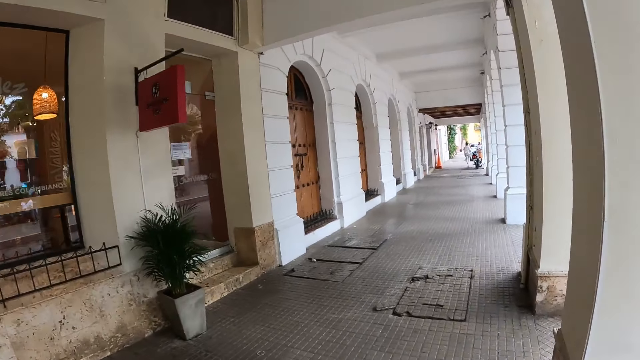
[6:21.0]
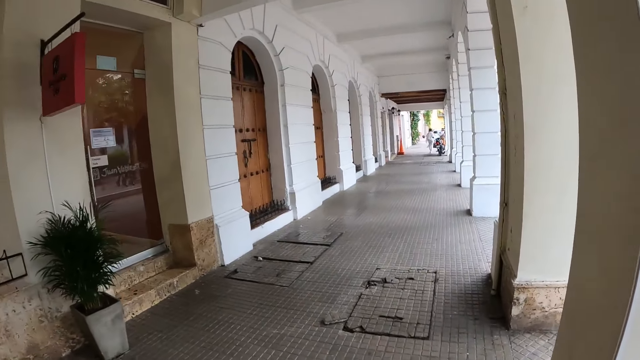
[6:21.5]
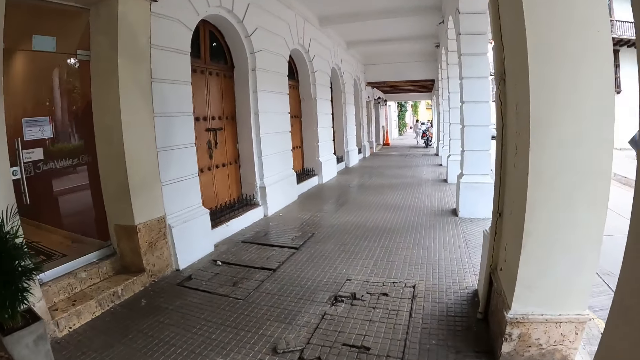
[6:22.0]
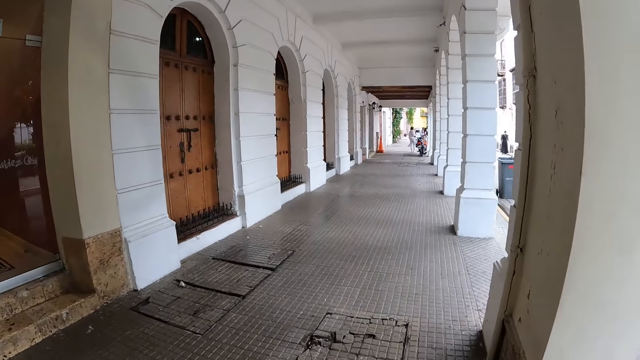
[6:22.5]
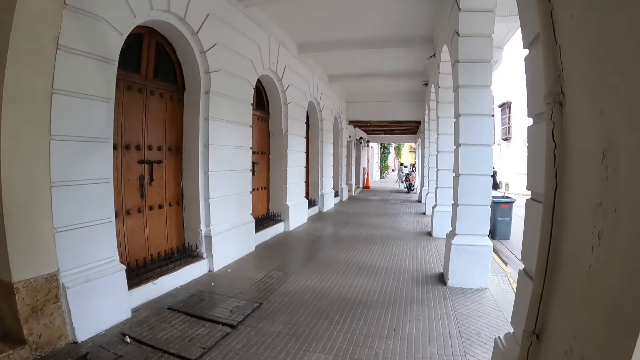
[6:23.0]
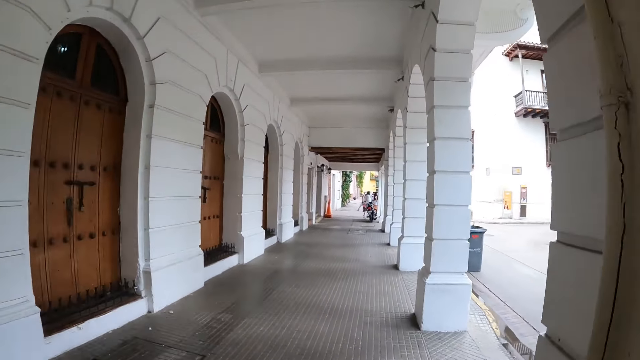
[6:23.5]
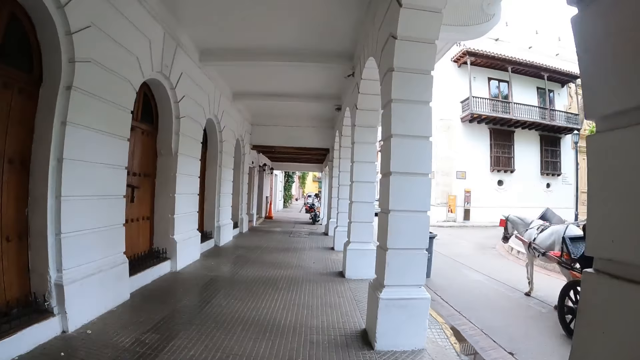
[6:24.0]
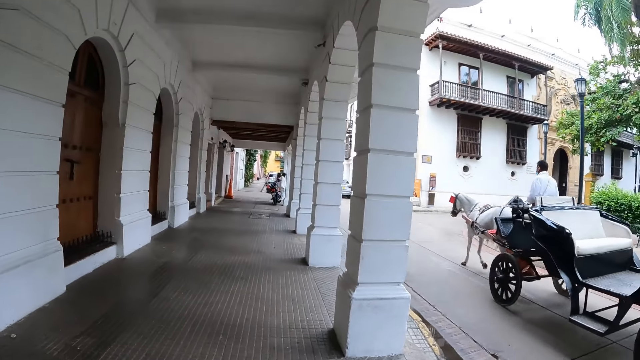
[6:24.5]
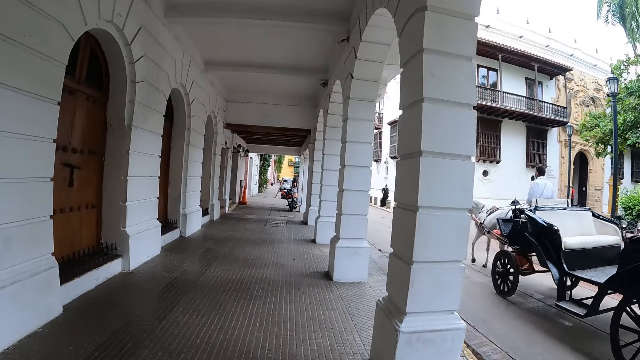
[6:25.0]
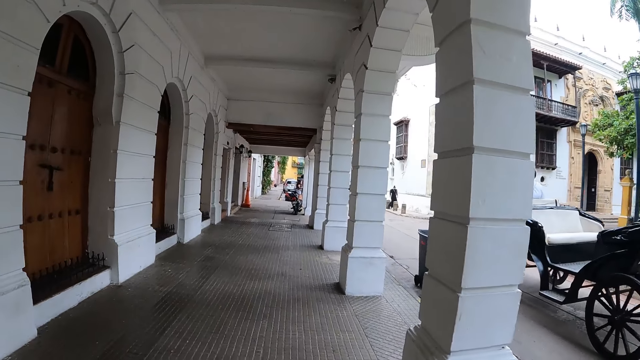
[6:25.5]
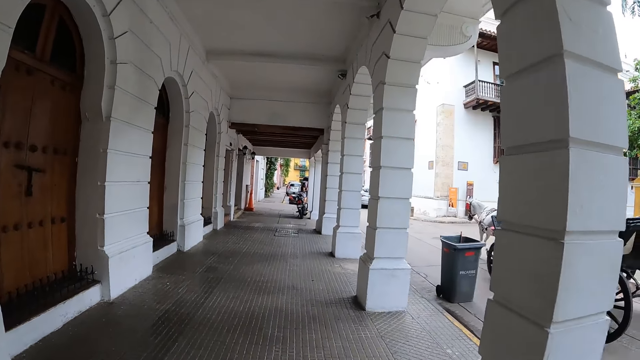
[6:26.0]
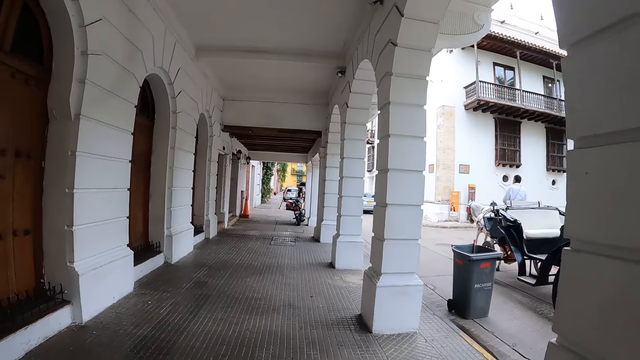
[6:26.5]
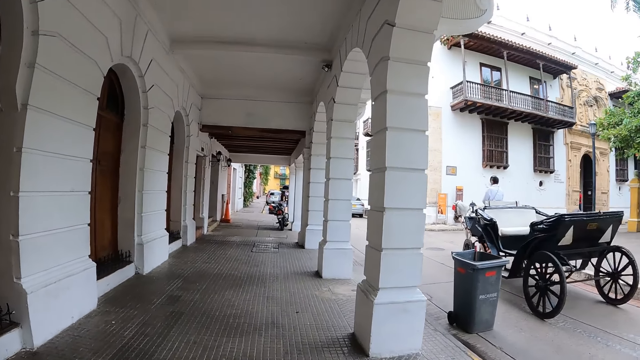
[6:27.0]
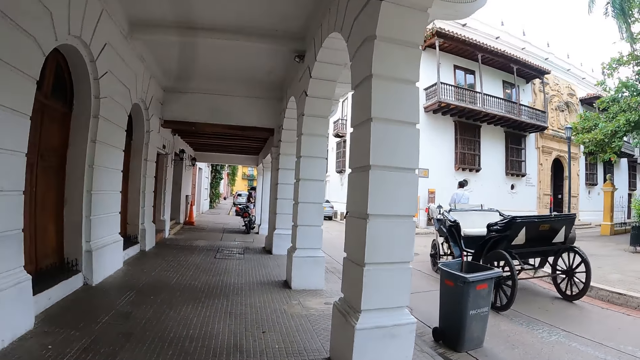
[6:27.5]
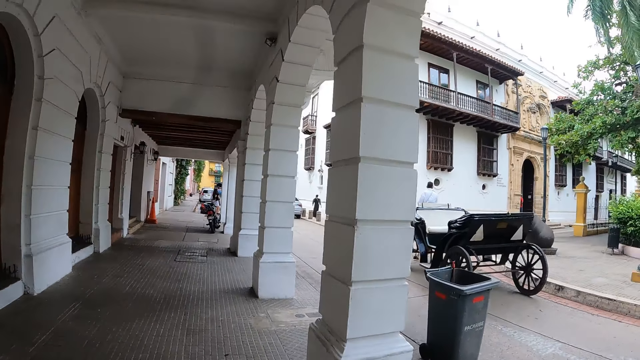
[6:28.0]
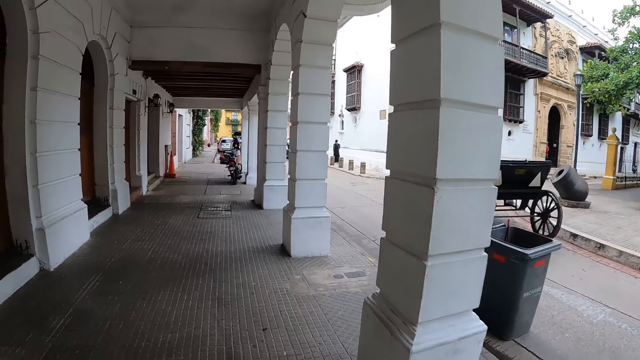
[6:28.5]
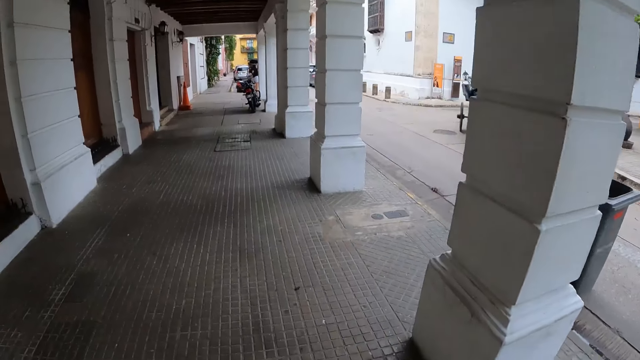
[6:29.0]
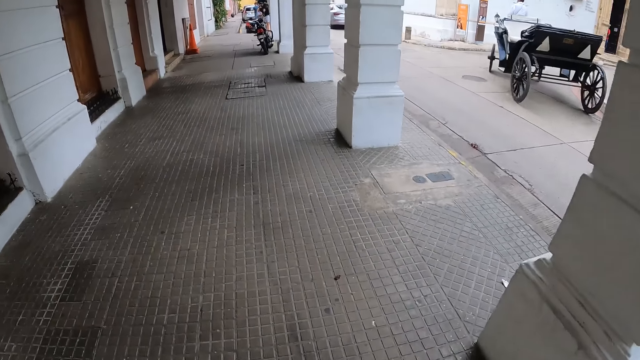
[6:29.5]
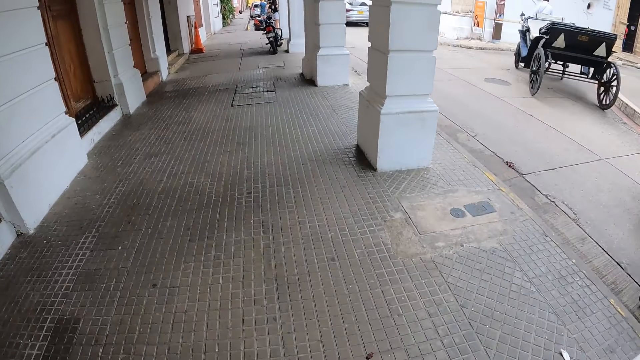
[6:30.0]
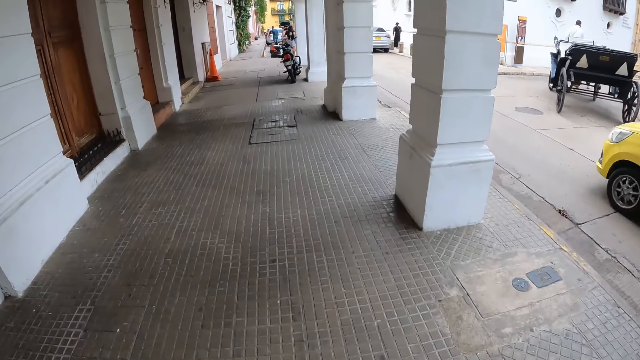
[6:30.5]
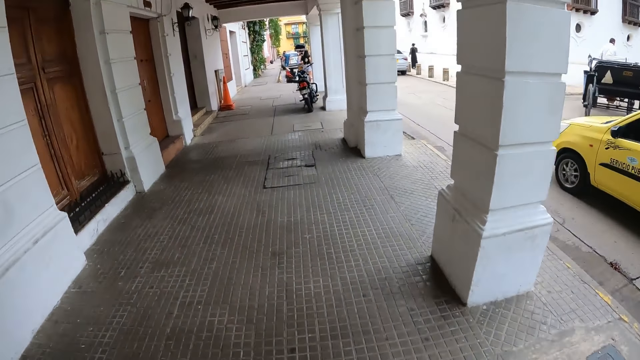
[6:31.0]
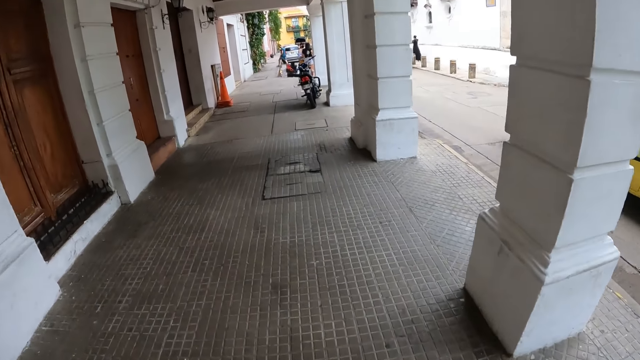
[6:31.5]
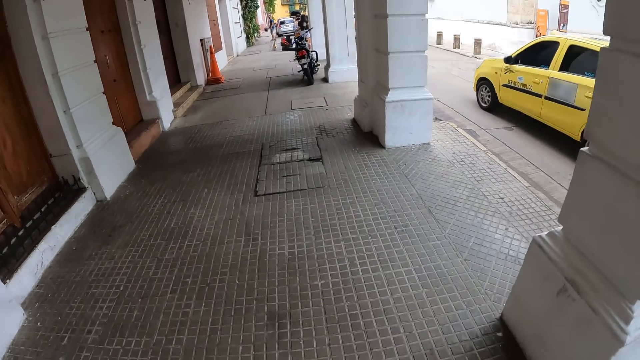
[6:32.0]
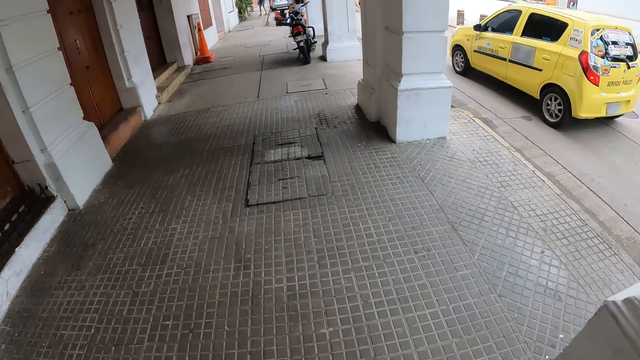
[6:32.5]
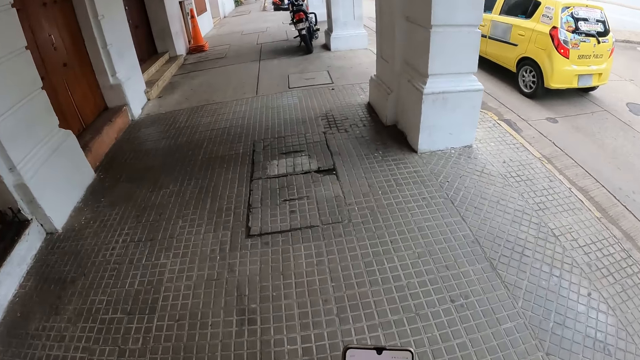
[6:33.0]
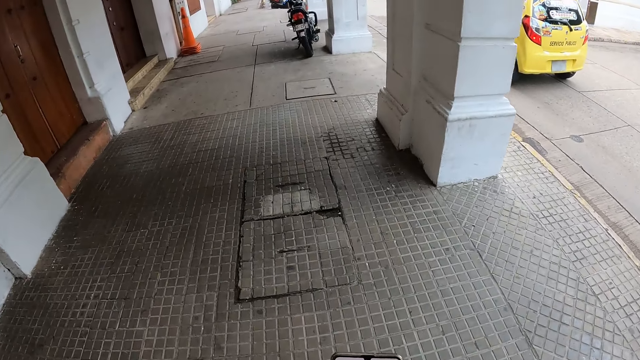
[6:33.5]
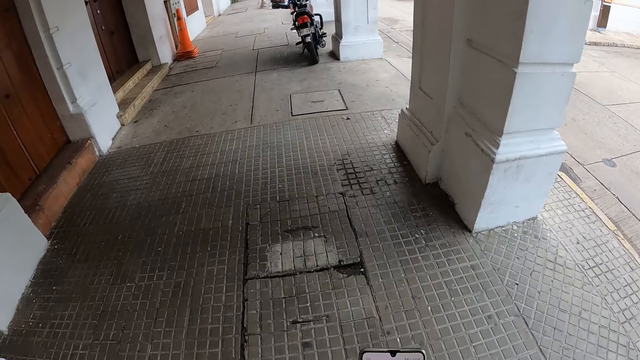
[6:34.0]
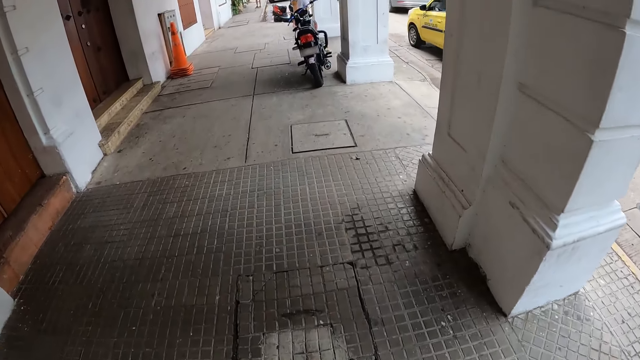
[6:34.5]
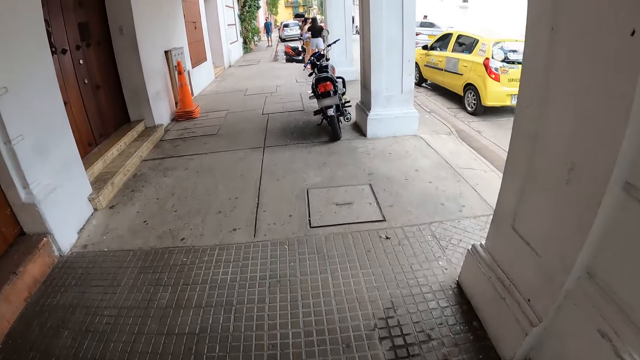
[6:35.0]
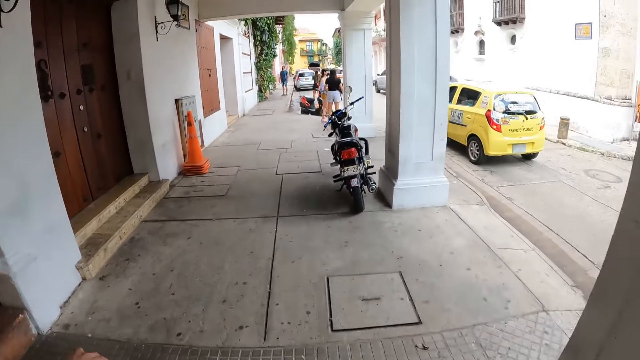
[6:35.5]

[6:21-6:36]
A man on a carriage rides past the camera wearer. A yellow car drives past the camera wearer and the group of people. The camera wearer holds a phone with his right hand. He operates the phone with his right hand.

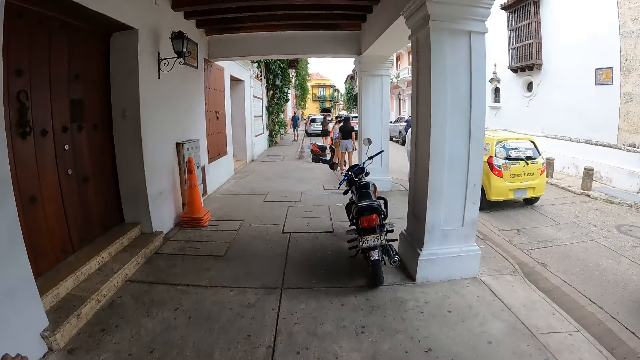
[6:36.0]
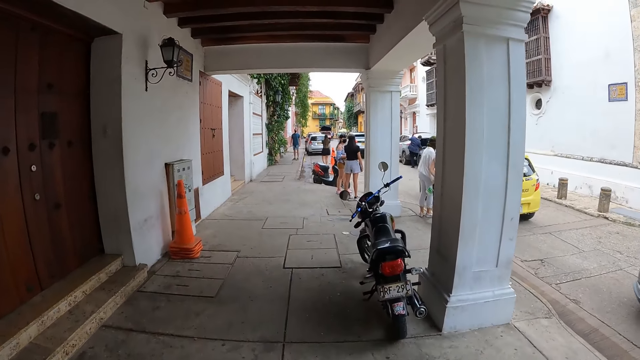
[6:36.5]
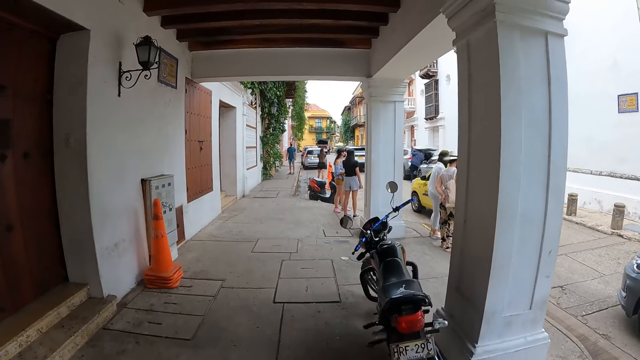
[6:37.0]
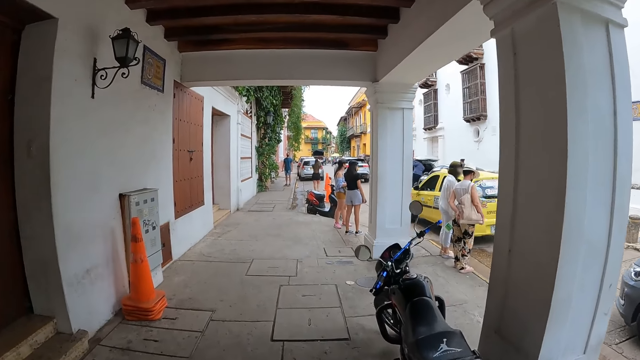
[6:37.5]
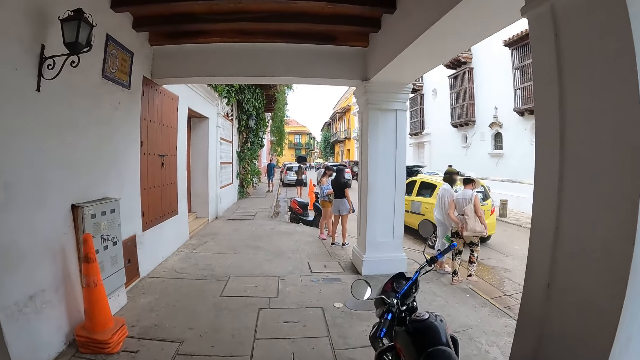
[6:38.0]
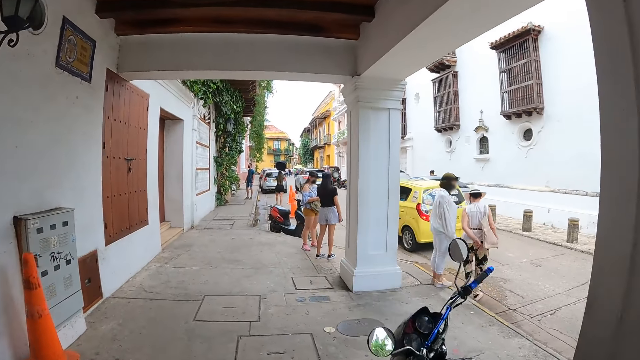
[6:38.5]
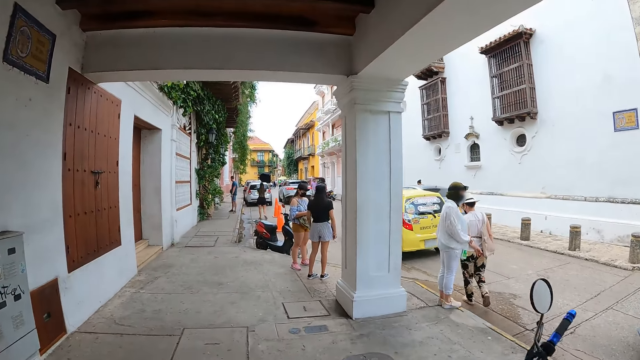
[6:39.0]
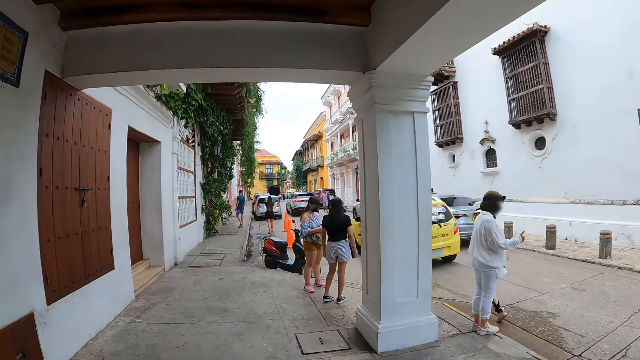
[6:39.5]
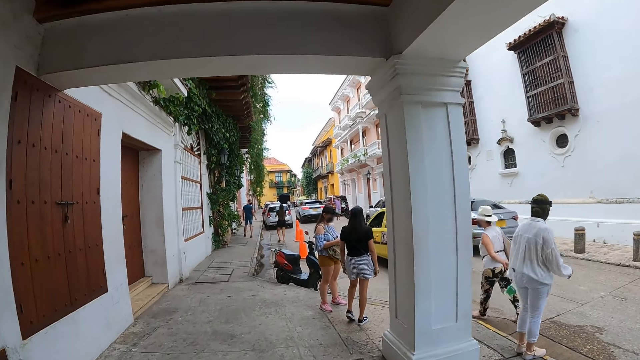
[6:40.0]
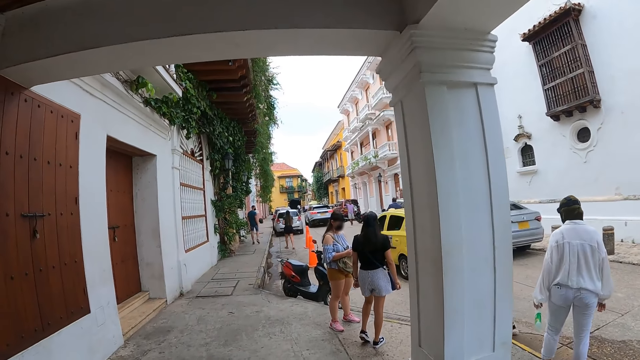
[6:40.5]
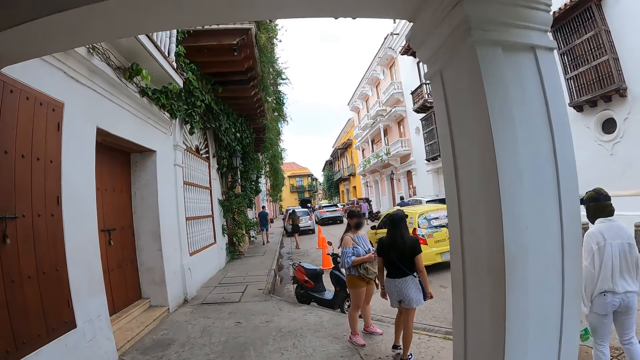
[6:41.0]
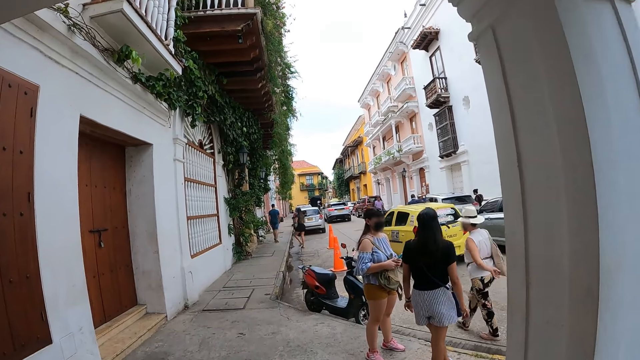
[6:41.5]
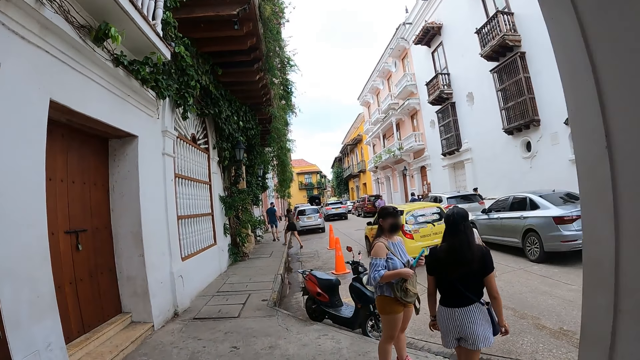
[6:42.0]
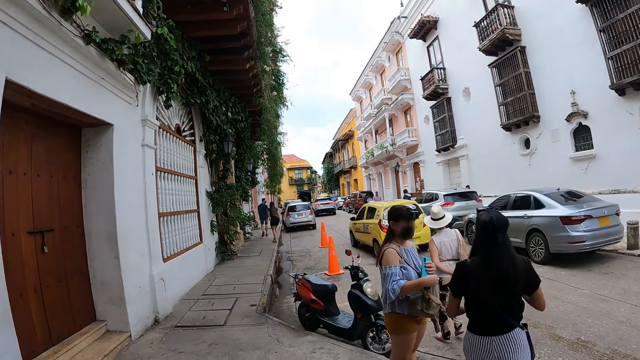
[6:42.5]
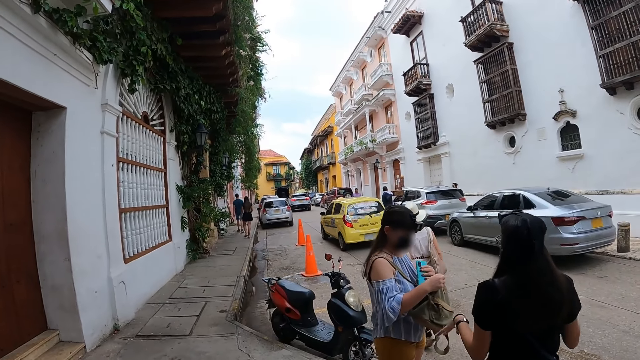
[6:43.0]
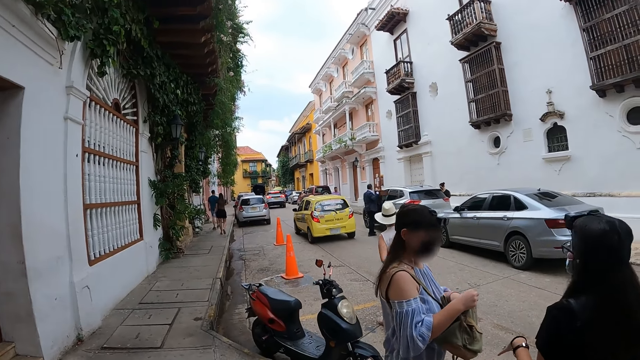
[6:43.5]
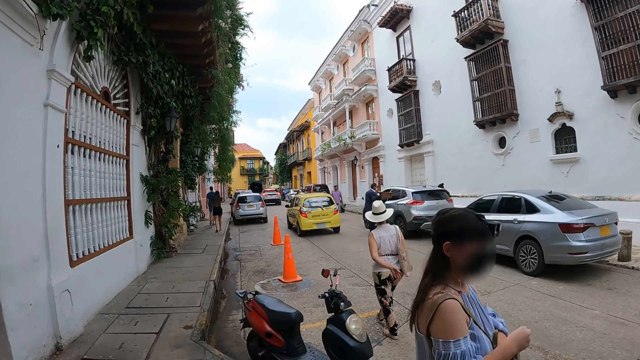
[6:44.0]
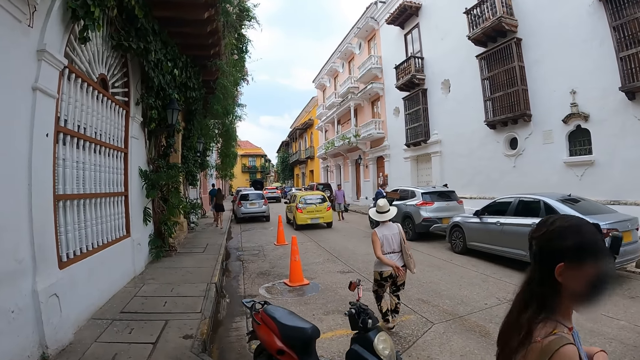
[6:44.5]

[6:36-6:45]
The woman walks along a road. Another woman walks along the road. A third woman holds a bag with her right hand. She puts a phone in the bag with her left hand.
